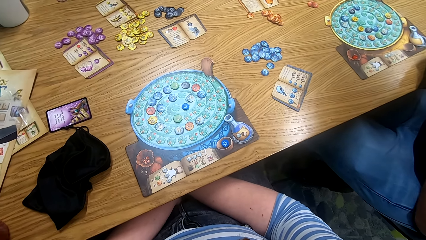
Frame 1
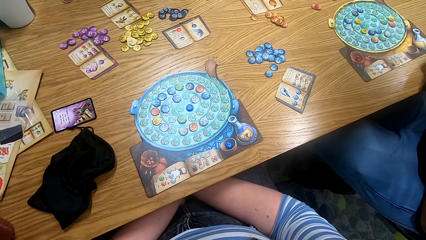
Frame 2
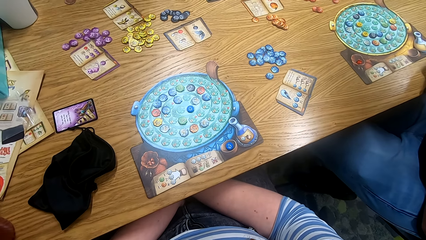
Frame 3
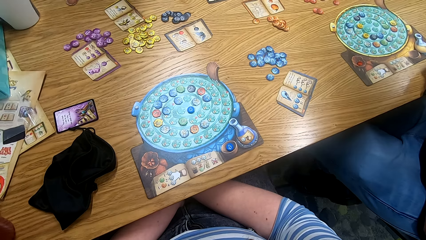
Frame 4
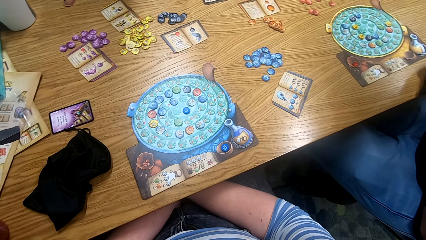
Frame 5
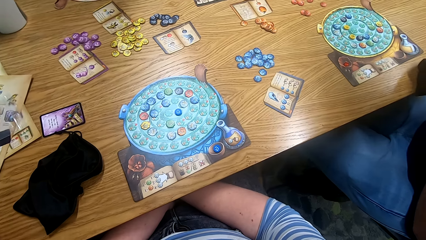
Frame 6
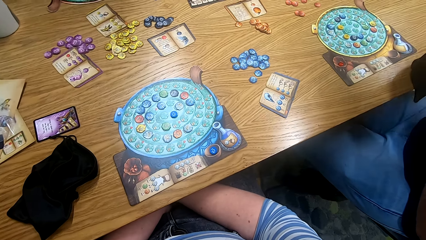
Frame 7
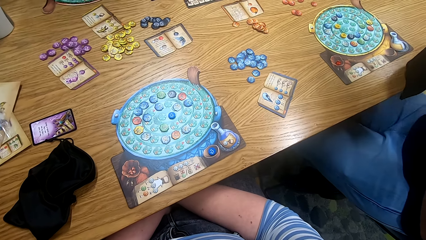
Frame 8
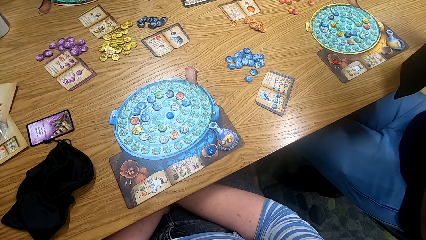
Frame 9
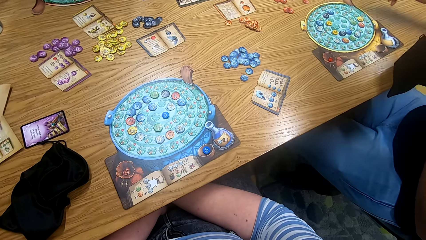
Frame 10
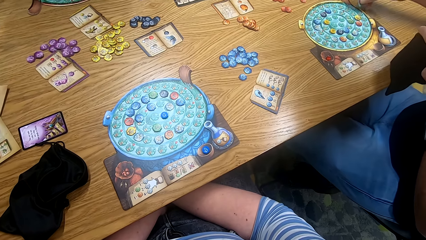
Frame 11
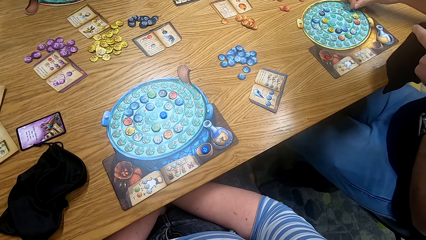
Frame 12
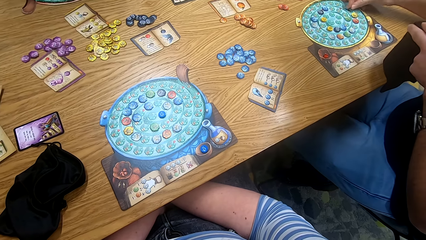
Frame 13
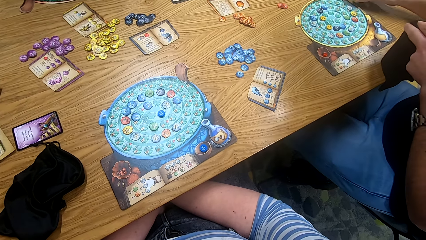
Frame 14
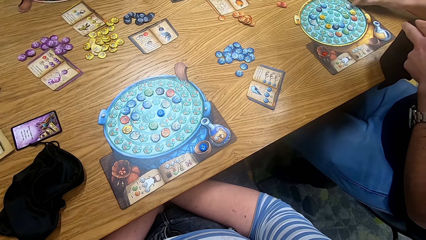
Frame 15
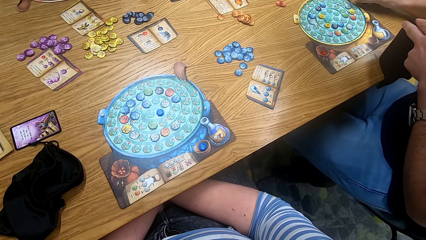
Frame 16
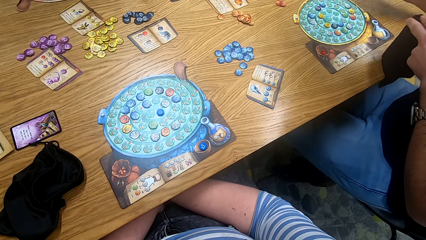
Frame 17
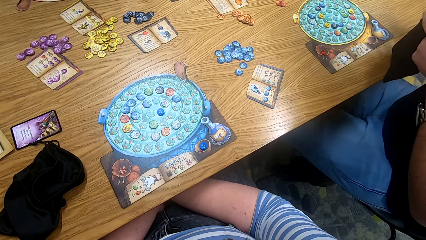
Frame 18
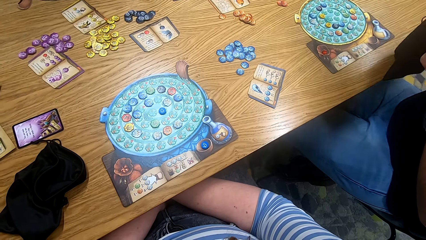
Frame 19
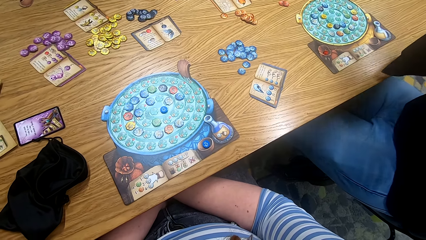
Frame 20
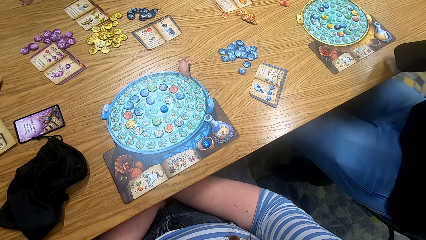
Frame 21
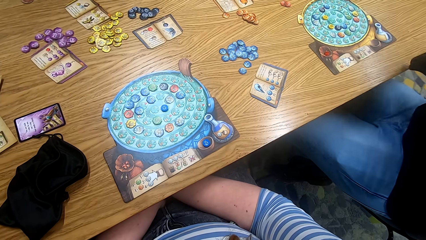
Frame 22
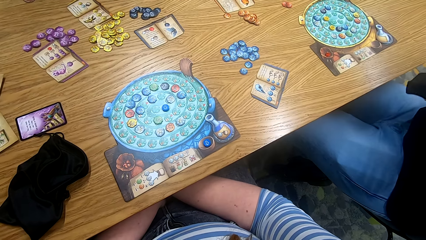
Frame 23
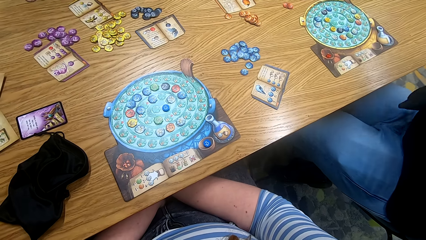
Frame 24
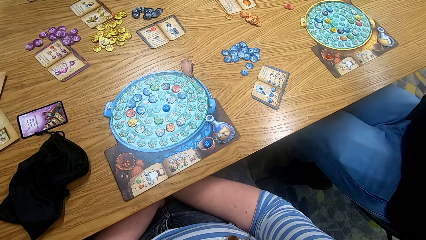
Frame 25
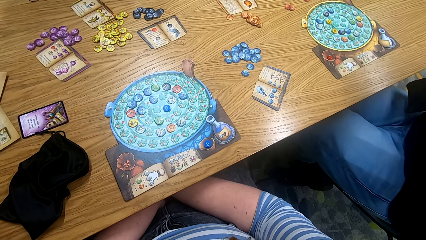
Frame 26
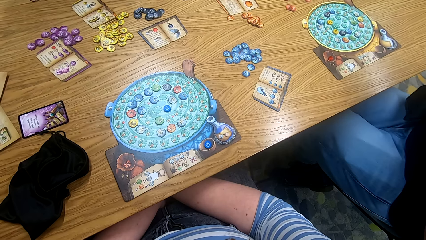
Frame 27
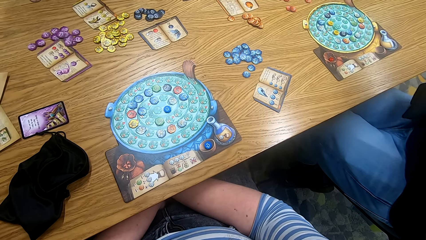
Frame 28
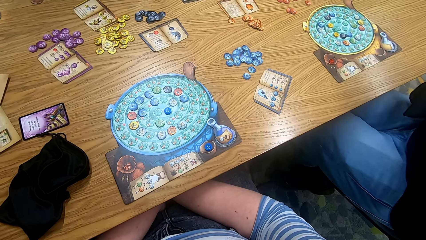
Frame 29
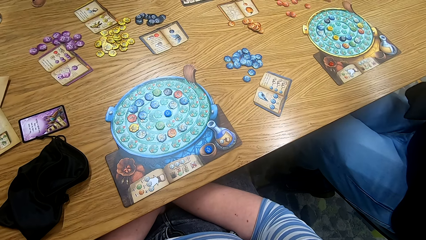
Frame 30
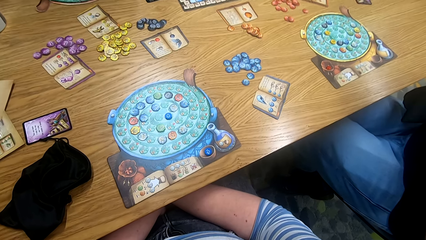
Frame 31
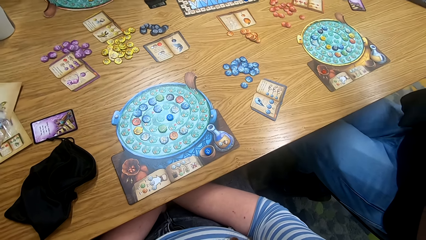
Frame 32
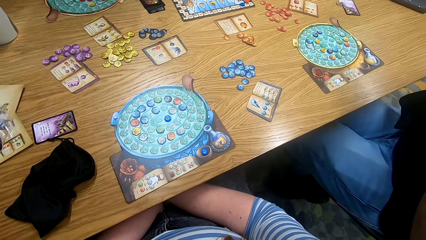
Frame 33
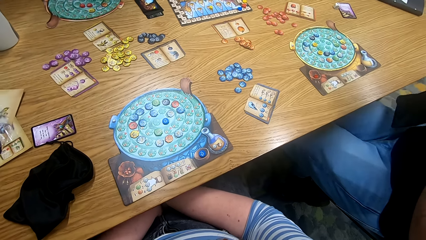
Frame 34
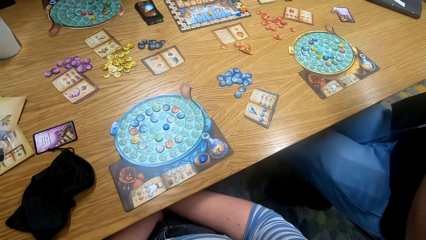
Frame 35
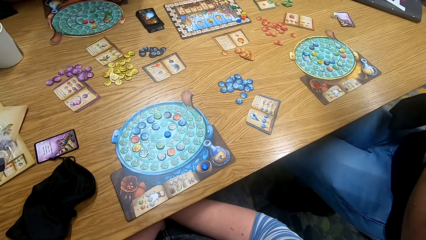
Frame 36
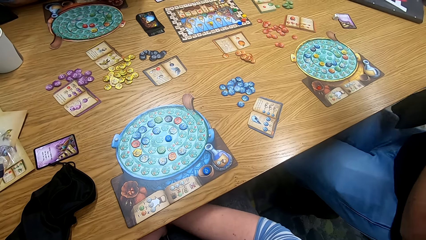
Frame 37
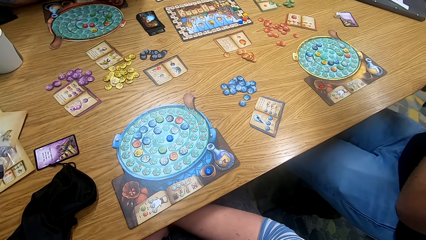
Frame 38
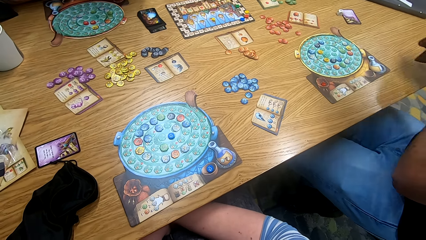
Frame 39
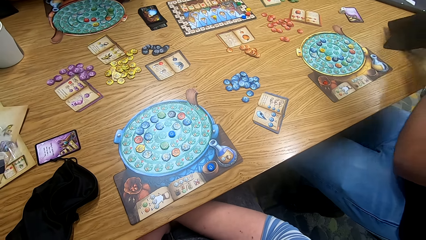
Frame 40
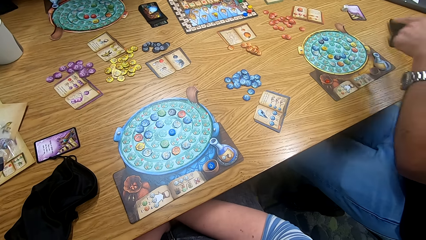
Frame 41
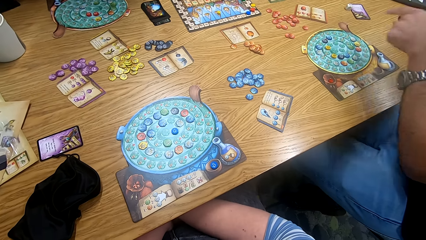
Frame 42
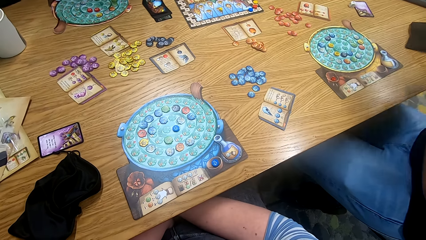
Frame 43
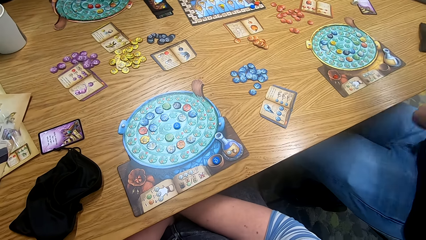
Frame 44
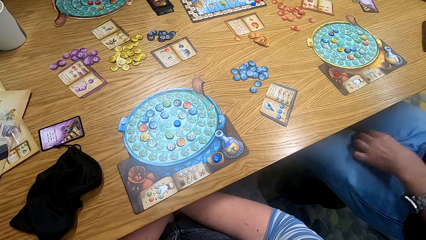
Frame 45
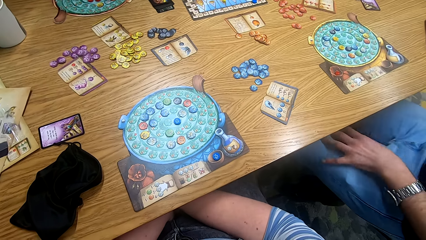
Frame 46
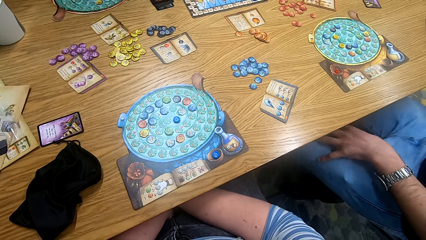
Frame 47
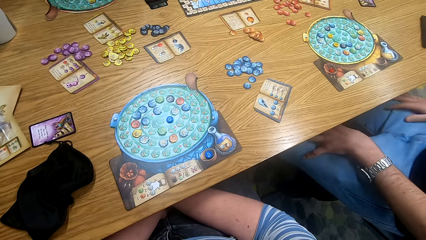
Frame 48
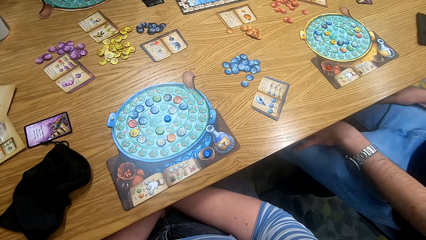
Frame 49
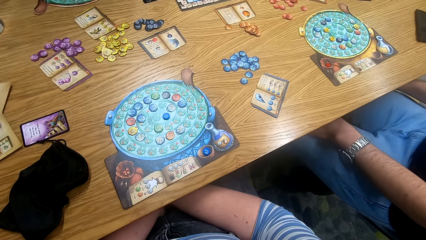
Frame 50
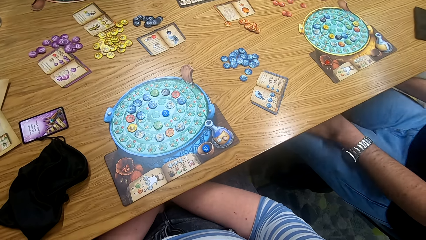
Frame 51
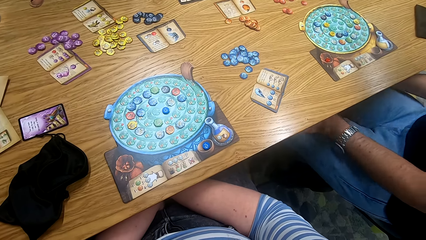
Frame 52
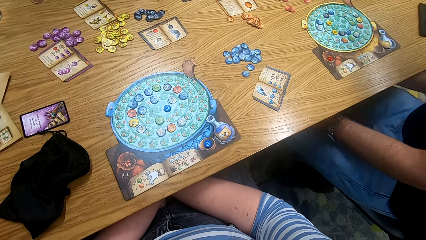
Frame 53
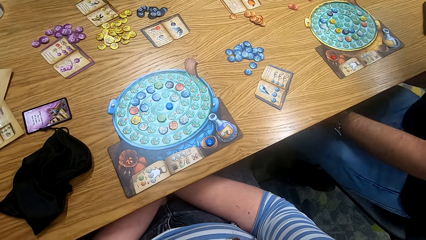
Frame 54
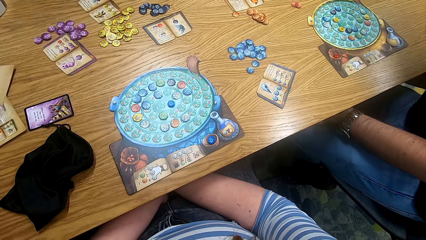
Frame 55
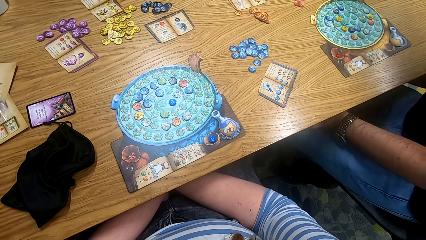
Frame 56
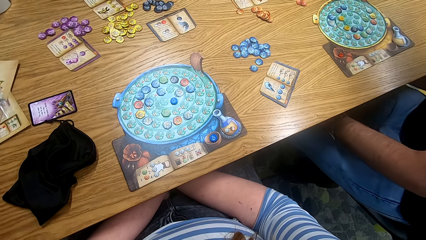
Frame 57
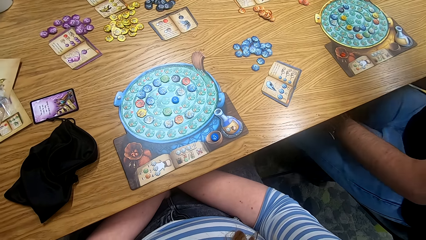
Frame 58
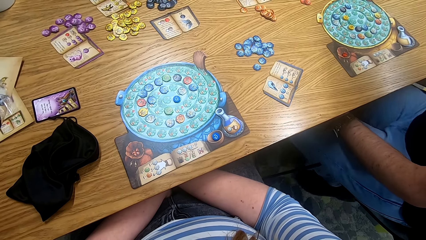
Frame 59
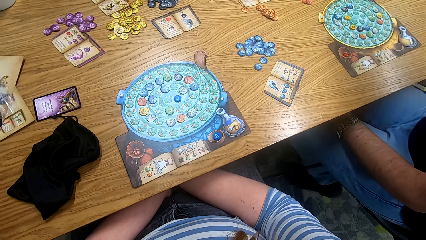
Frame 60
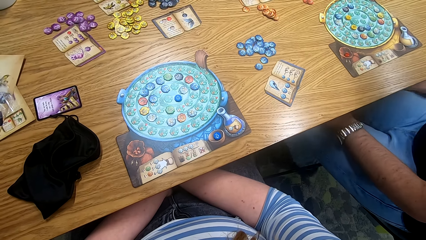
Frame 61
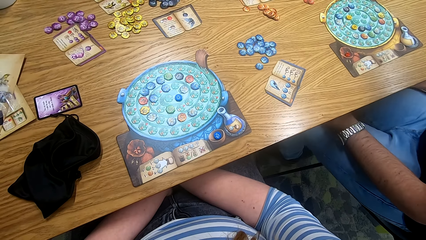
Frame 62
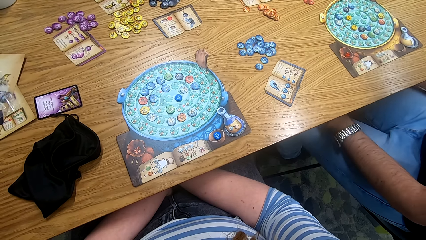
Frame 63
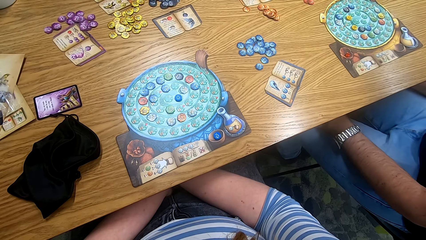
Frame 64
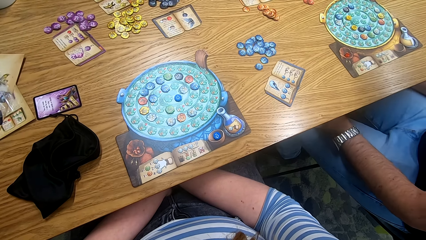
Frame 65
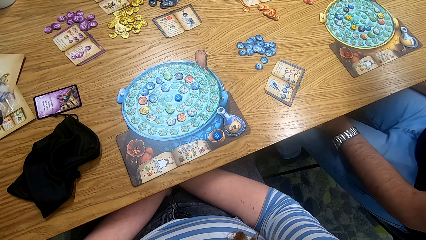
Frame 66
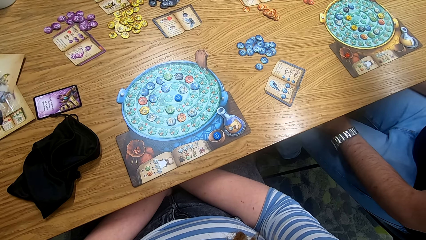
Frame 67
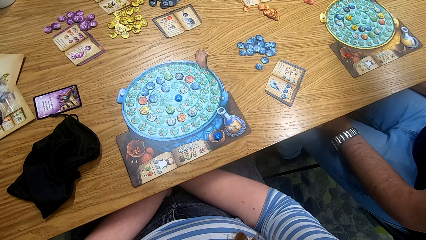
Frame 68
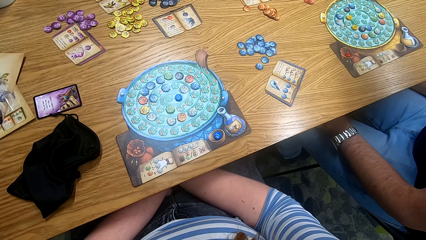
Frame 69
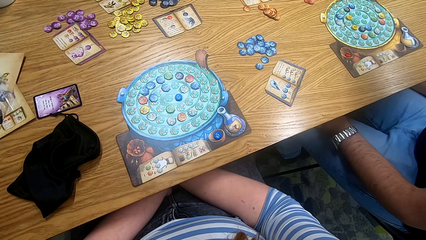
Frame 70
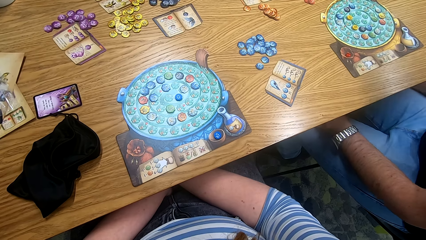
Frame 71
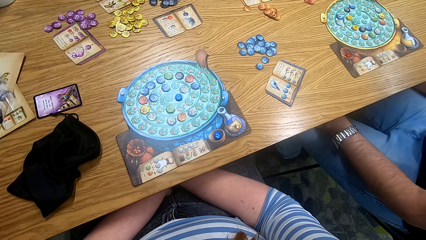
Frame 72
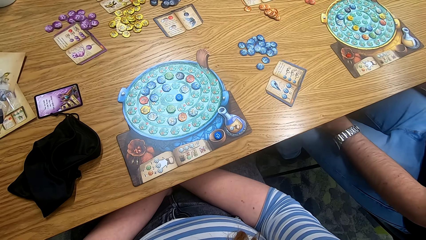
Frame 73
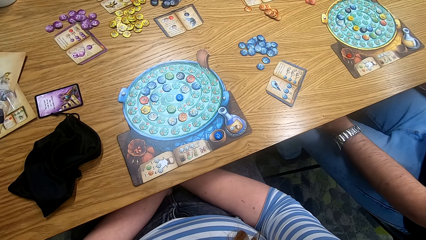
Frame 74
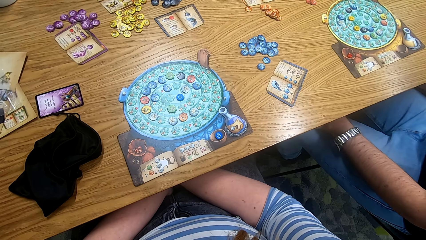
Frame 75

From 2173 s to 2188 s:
A man places the token on the board. The man plays something. The man dips his hand in the bag. The man places the bag on the table. The camera wearer places the bag on the table. The man points at the board and touches the laps.
